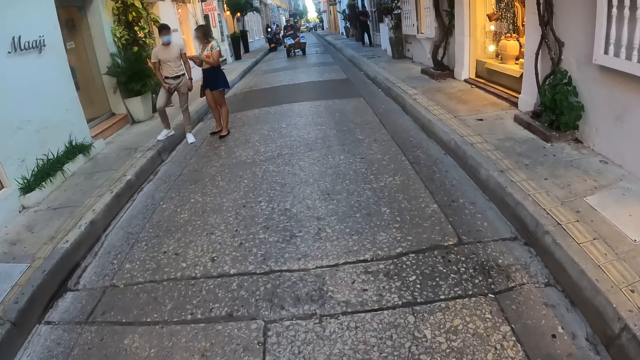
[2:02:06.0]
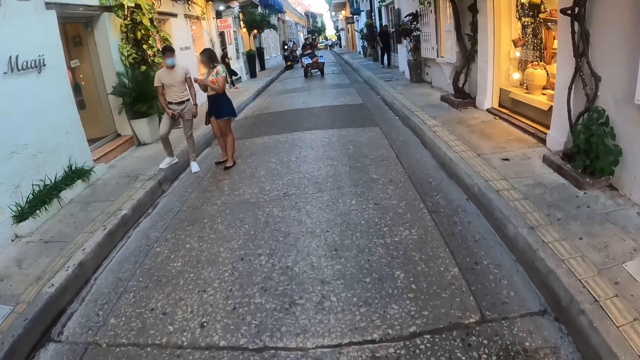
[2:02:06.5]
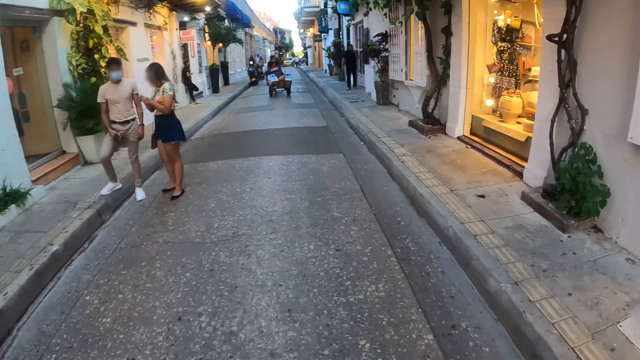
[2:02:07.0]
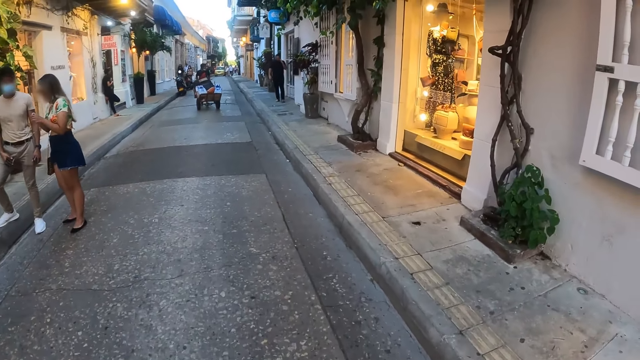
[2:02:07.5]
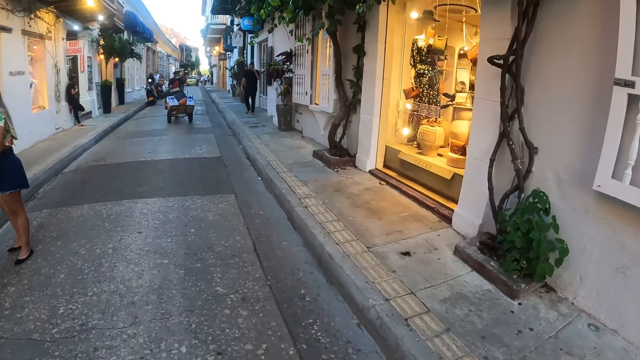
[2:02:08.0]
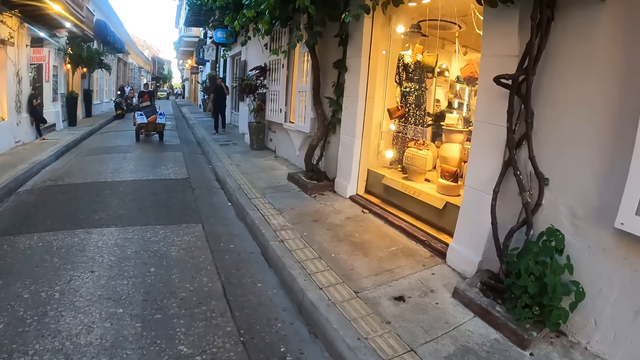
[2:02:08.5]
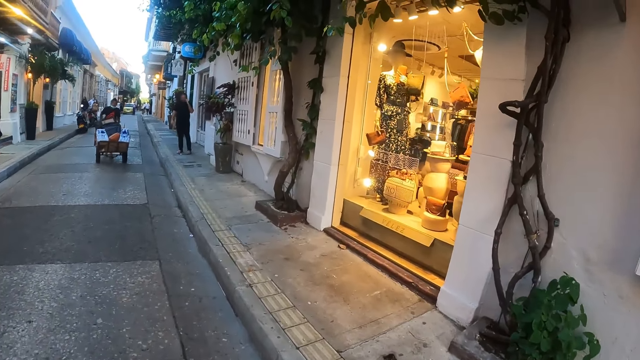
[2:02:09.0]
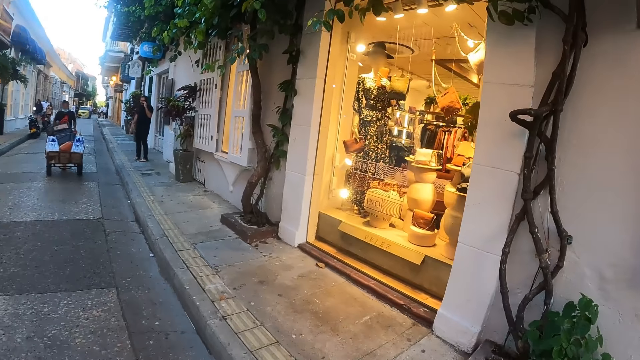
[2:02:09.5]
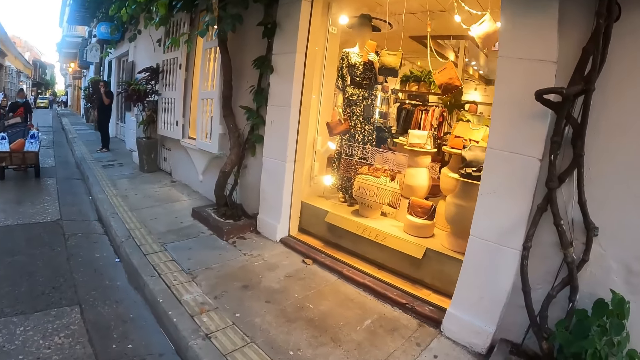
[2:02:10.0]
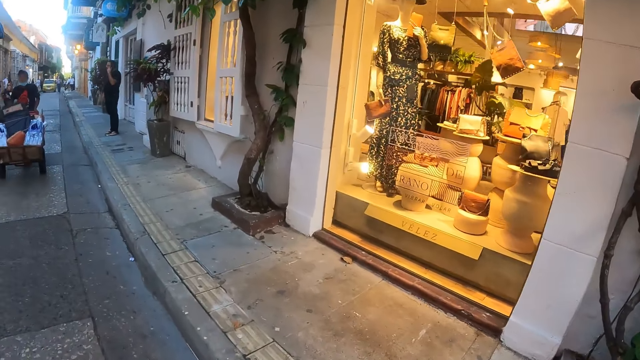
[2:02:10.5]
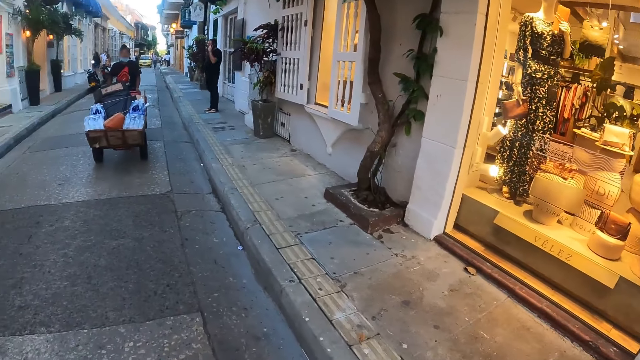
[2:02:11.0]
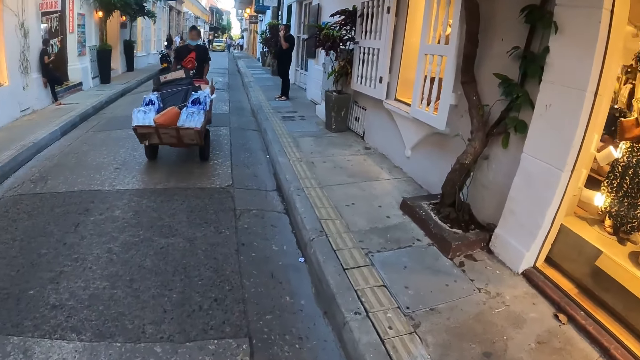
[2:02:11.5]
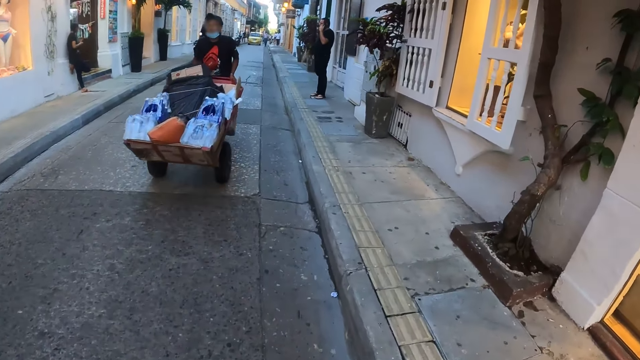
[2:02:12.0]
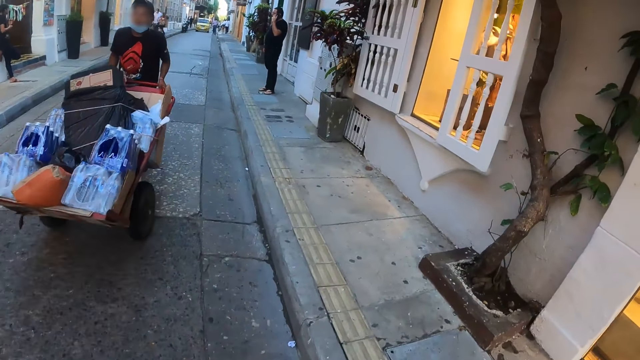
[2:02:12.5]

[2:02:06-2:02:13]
The camera wearer walks on the street.

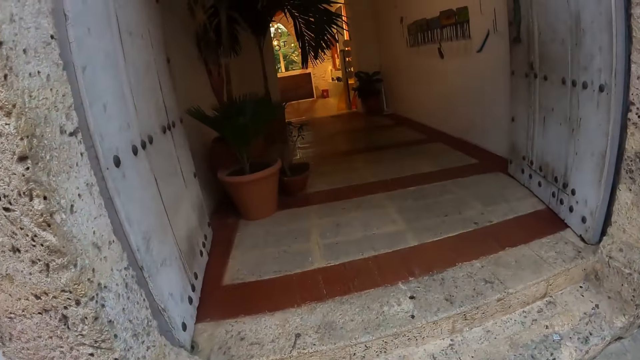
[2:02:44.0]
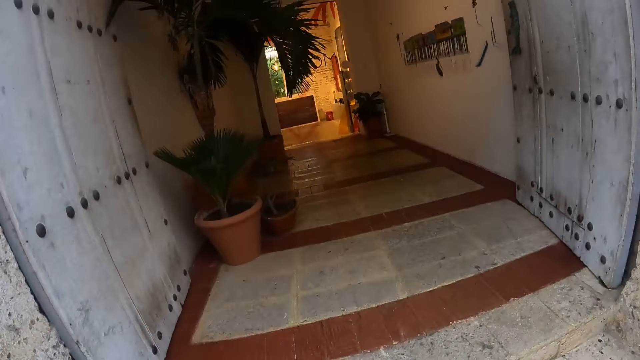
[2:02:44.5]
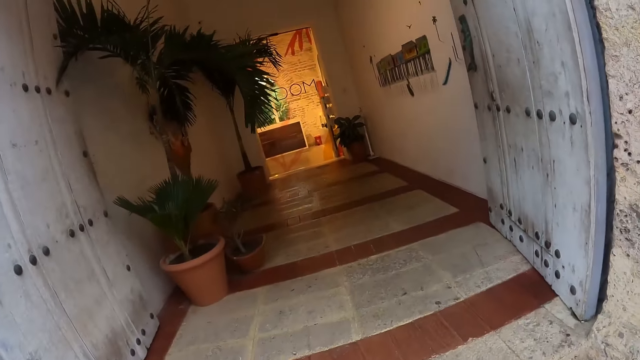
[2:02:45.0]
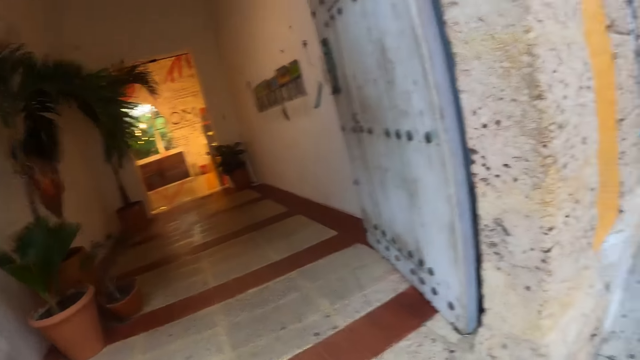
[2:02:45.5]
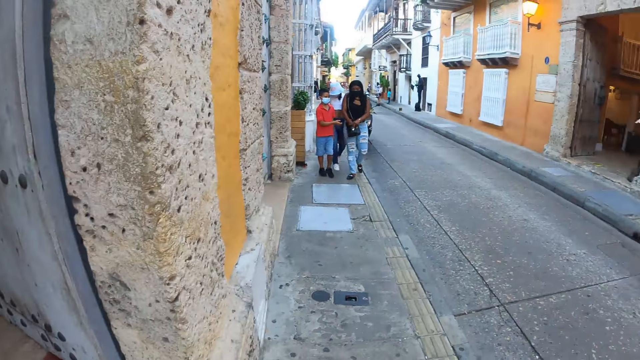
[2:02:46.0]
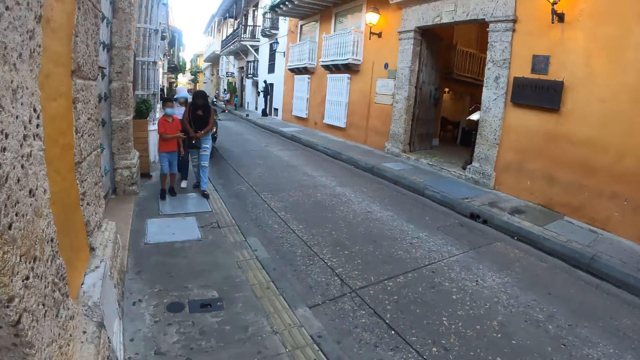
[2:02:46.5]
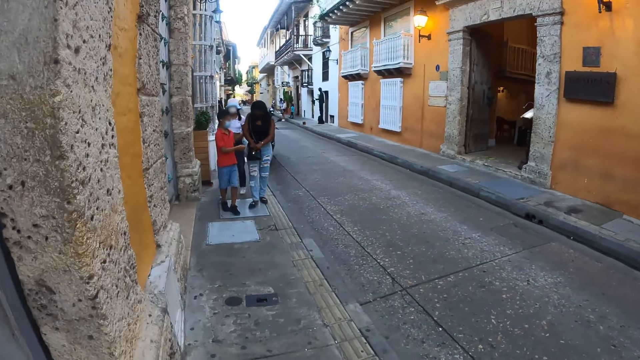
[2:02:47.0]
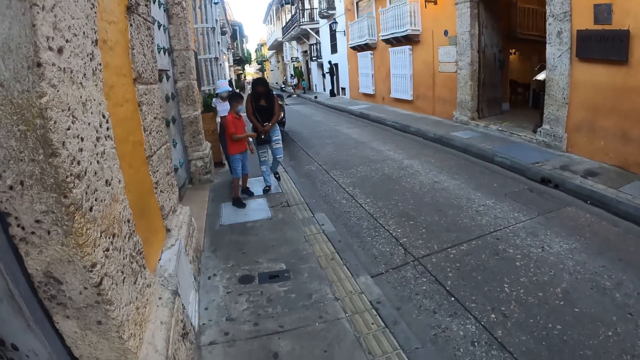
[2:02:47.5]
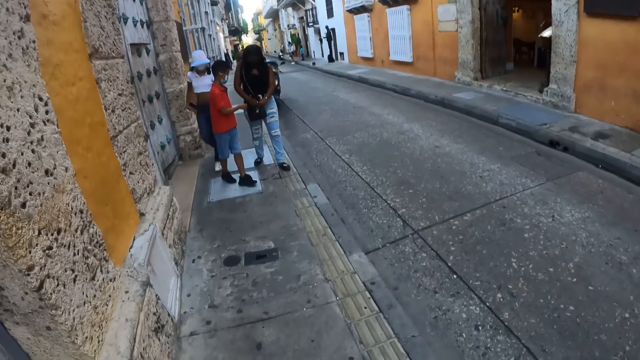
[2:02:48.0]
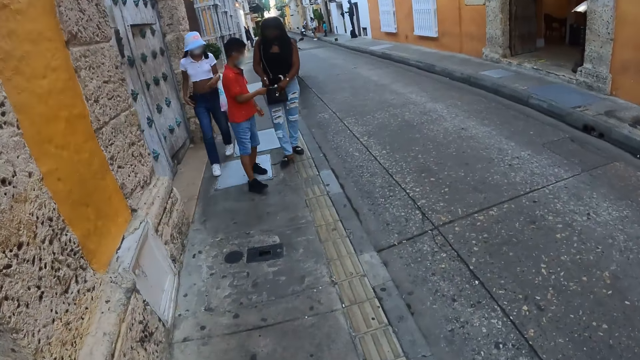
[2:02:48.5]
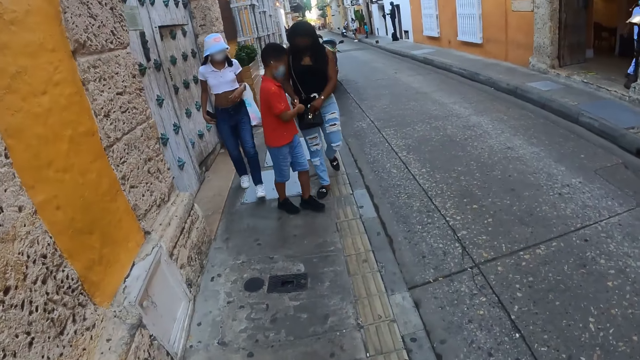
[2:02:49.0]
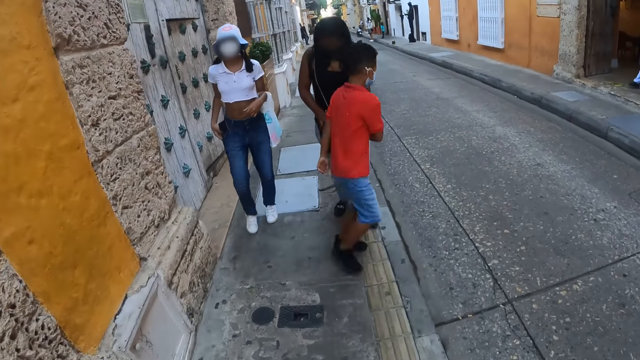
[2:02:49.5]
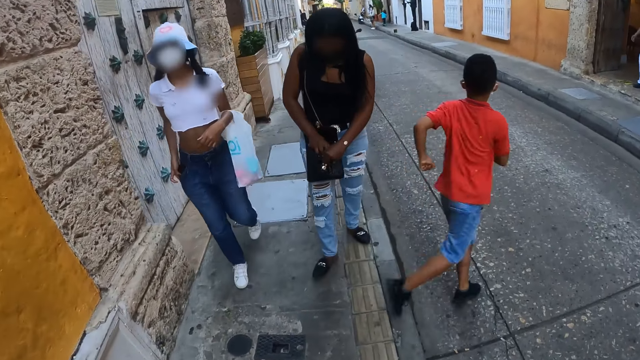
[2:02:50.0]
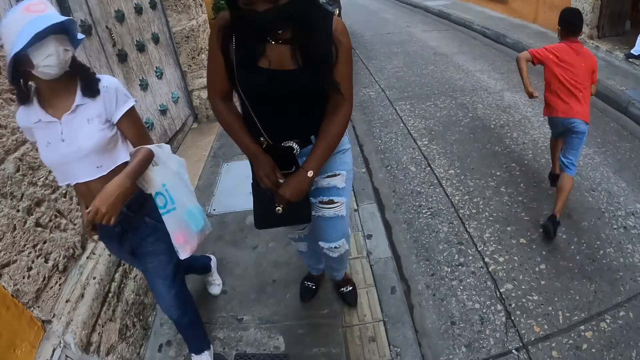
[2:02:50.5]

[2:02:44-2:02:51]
The camera wearer walks on the street.

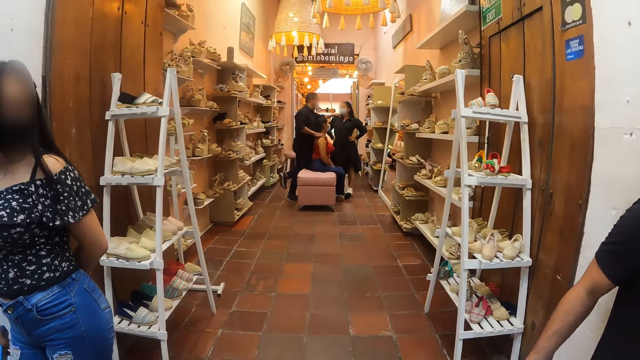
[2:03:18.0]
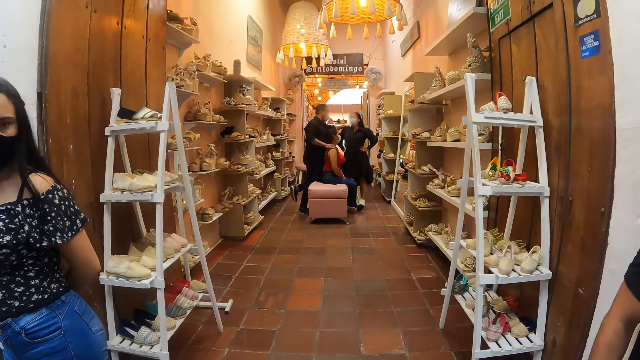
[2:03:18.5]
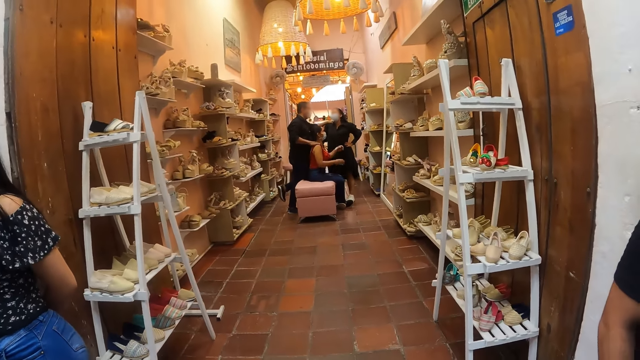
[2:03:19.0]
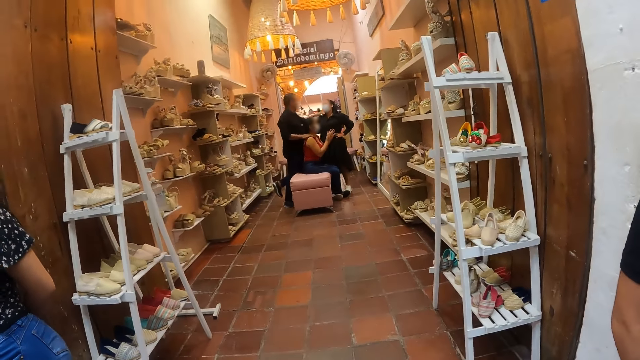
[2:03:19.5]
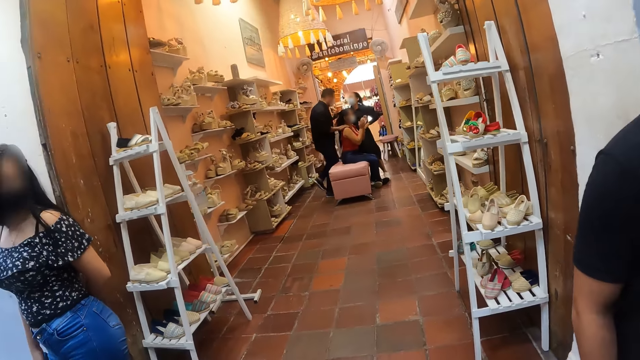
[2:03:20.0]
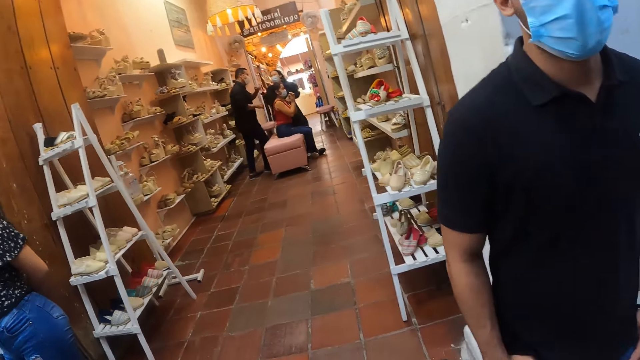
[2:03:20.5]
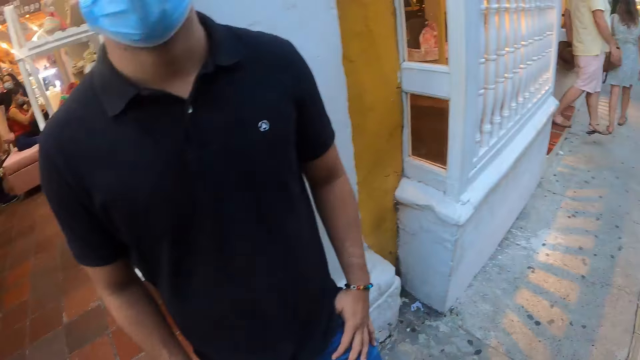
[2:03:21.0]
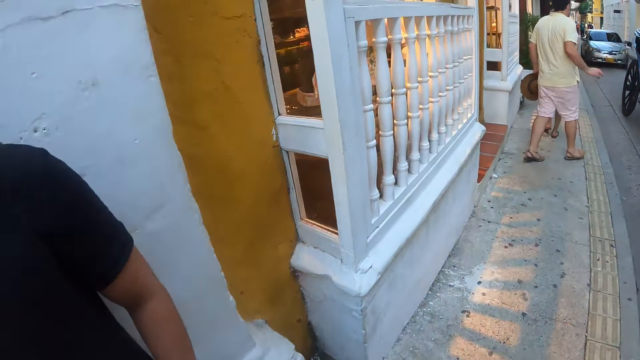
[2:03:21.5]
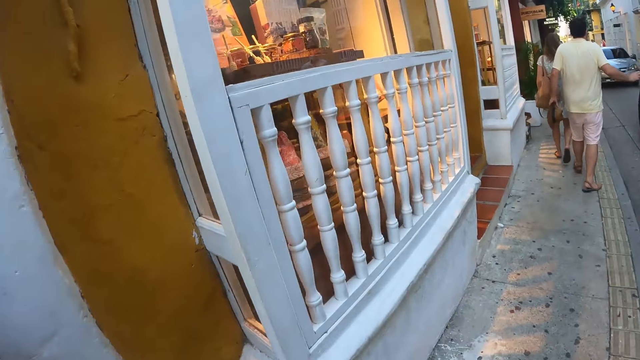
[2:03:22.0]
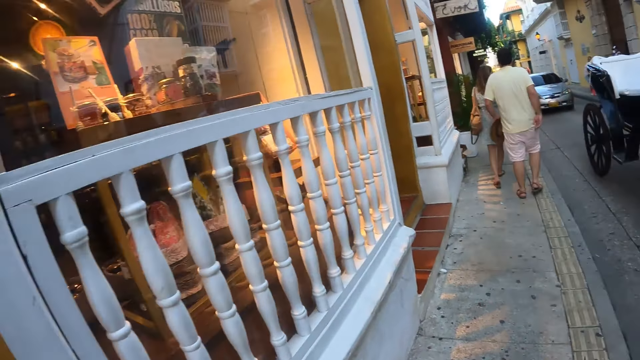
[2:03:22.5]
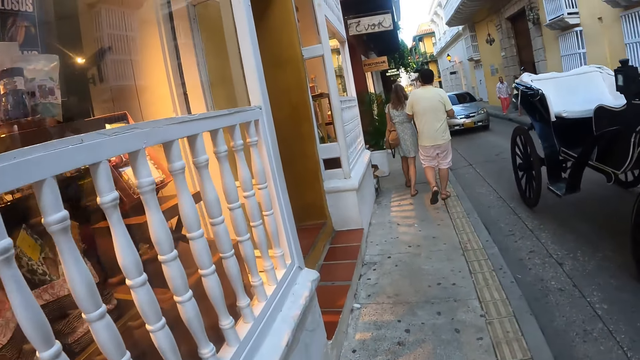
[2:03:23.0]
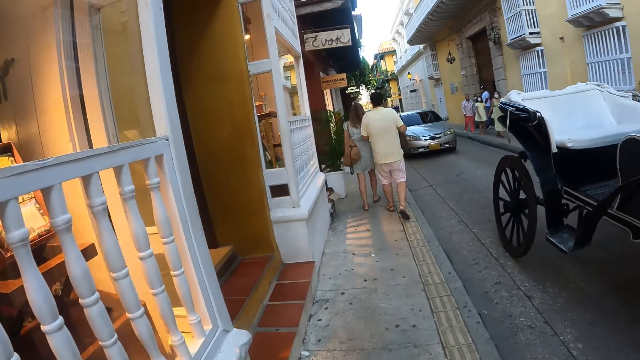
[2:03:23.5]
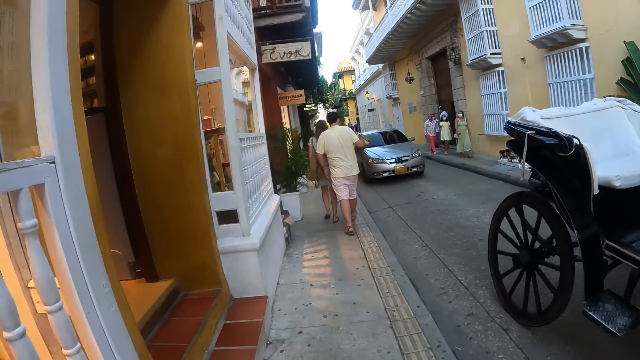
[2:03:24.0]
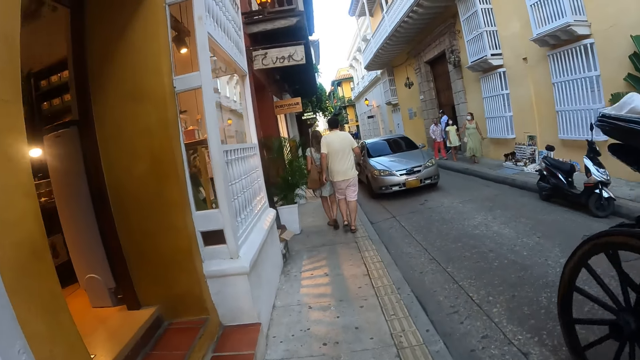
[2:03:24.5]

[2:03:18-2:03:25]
The camera wearer looks at the shoe shop. They walk in the streets.
